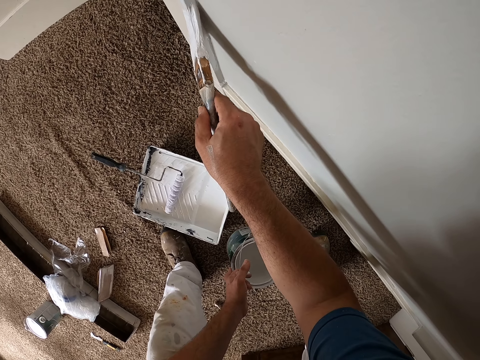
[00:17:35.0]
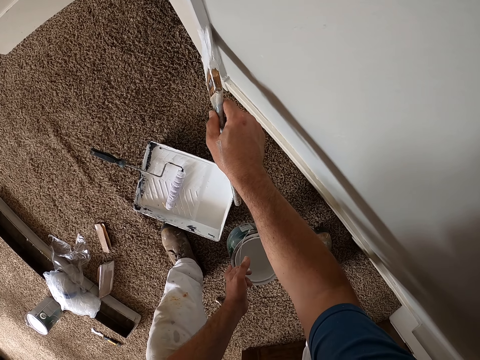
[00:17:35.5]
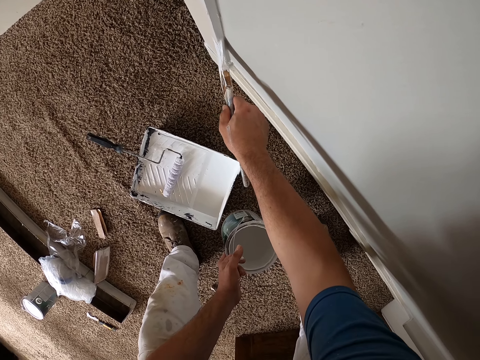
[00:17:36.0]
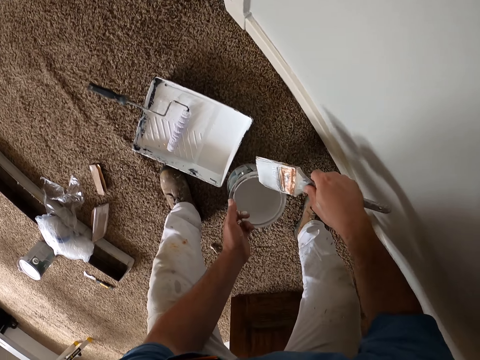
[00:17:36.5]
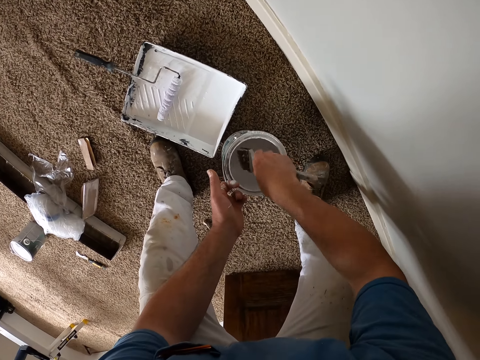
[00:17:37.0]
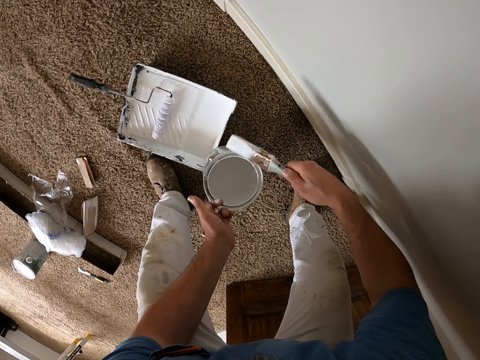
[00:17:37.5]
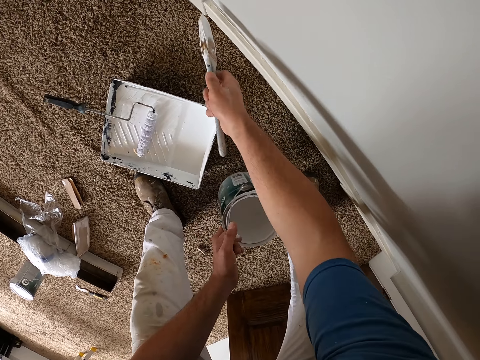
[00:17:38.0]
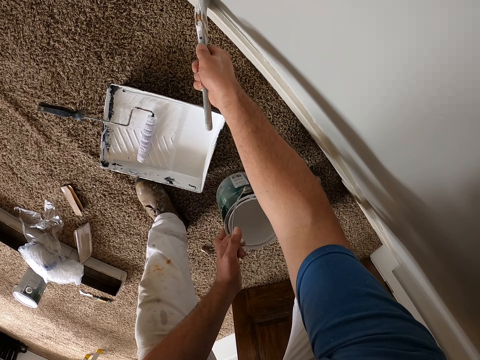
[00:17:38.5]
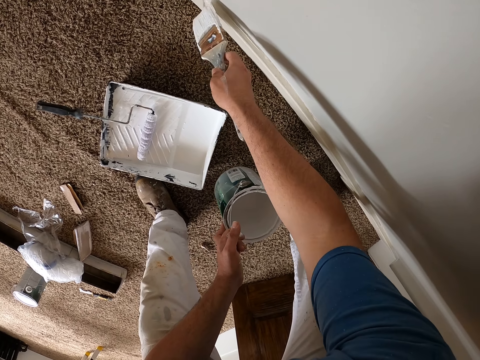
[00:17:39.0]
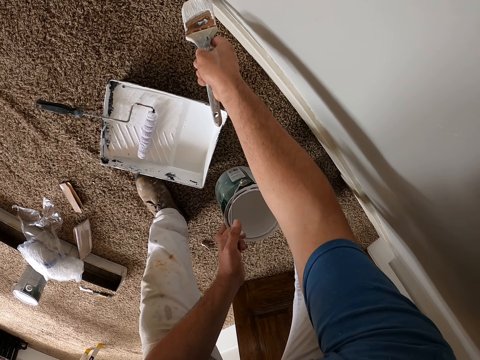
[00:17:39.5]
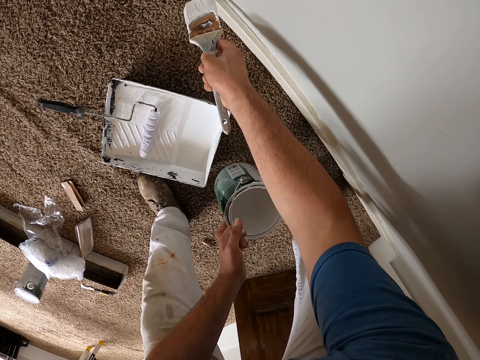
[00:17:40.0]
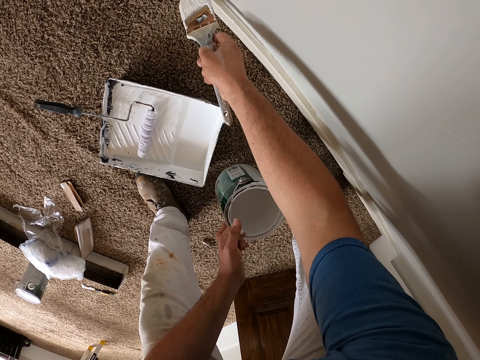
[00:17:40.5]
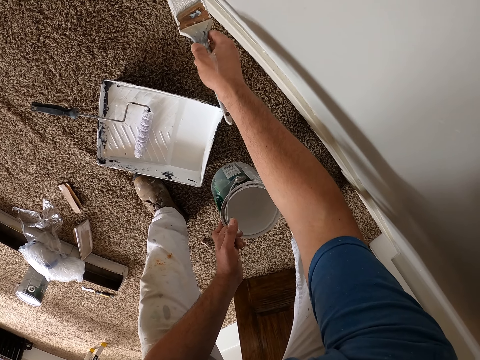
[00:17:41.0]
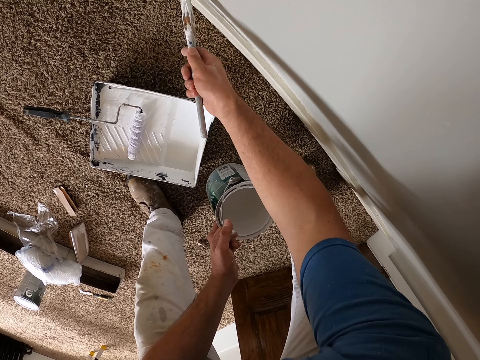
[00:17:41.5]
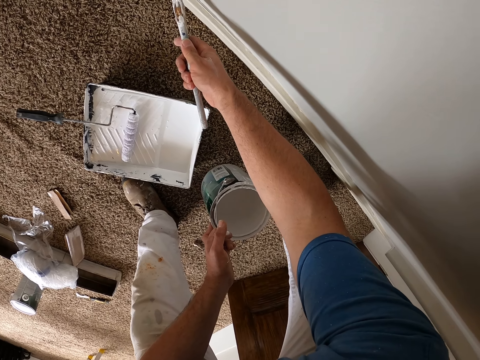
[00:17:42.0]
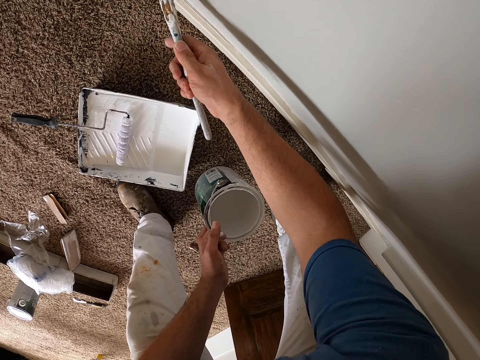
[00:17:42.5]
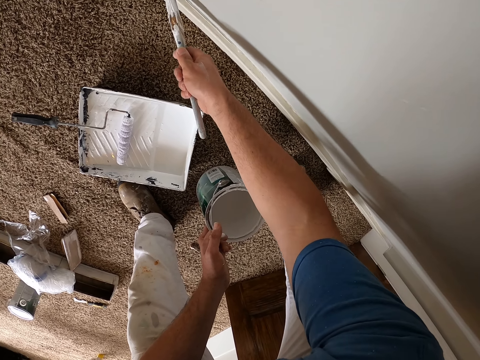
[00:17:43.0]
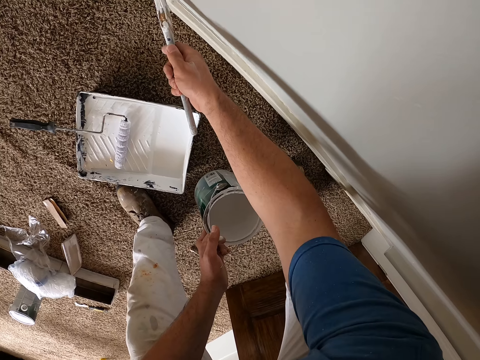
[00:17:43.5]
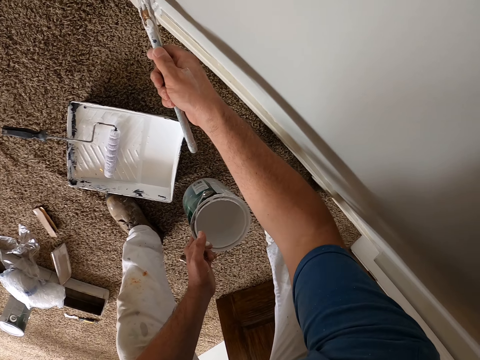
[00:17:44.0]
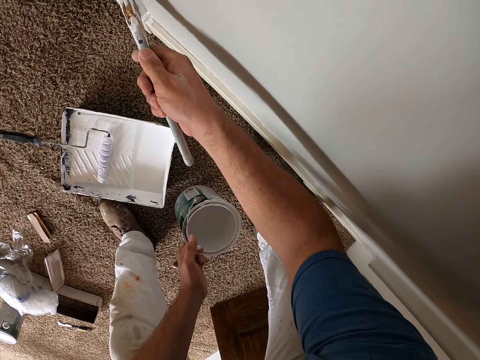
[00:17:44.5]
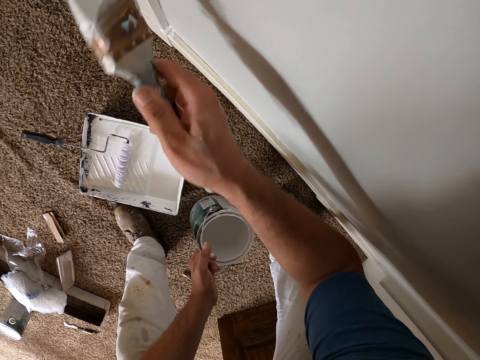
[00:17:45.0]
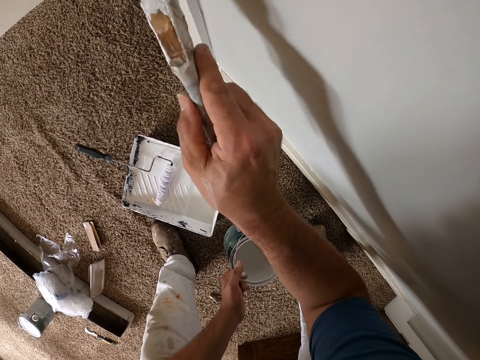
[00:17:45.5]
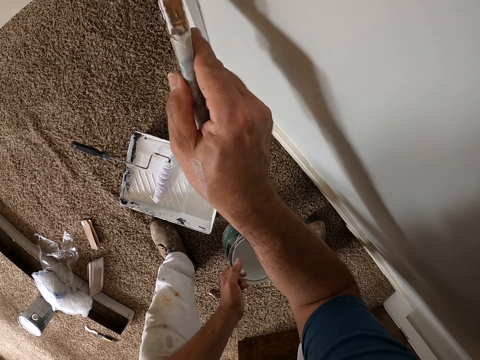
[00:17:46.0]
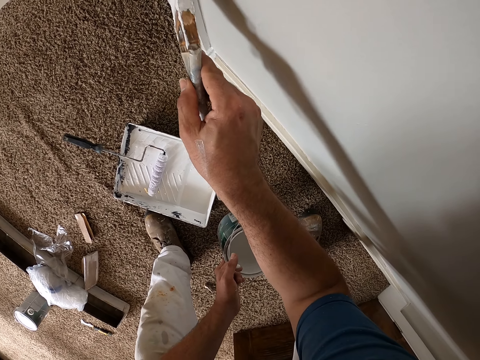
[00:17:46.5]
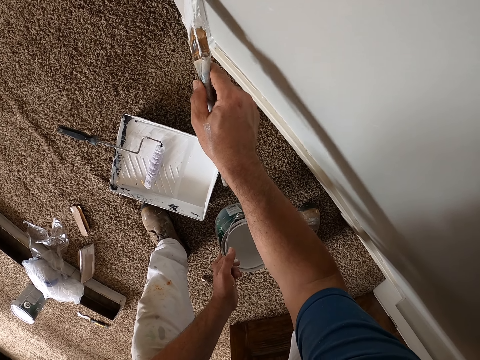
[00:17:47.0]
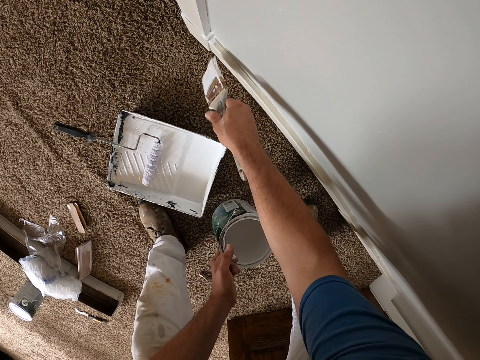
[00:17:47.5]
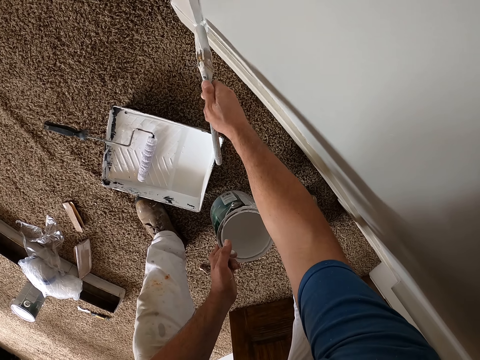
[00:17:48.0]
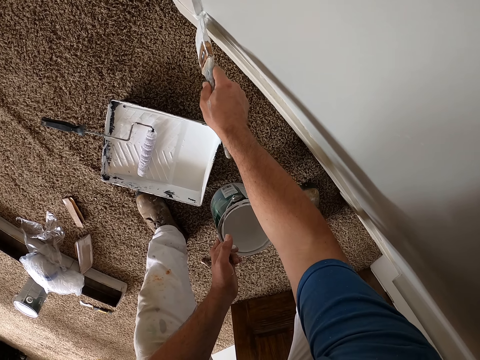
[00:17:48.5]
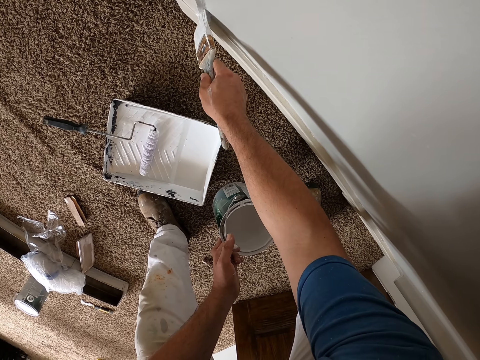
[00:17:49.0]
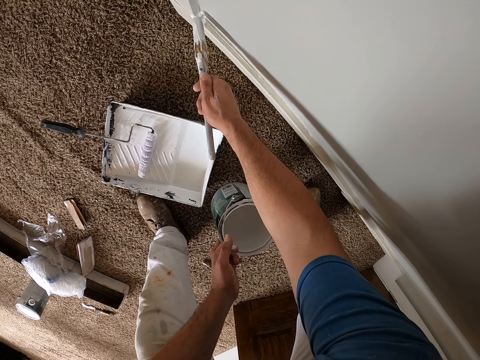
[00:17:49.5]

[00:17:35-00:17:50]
The camera wearer dips the paint brush inside the paint on his left hand. He paints the doorpost with the paint brush in his right hand.

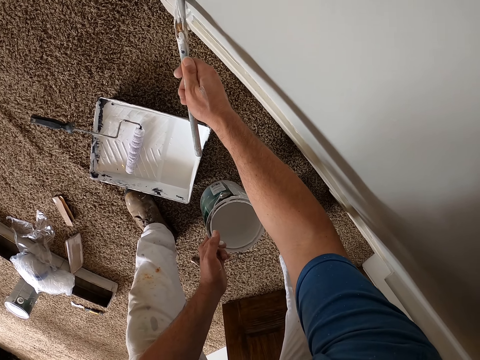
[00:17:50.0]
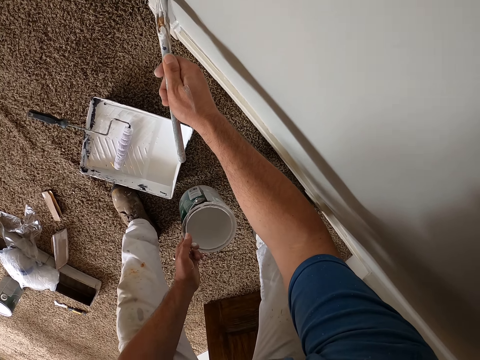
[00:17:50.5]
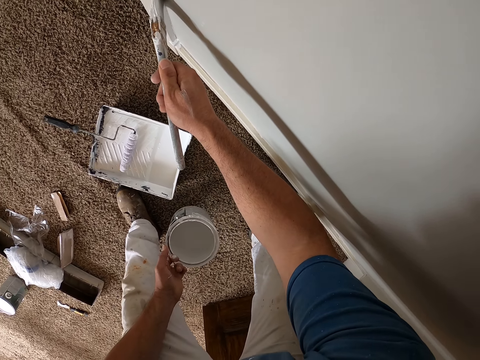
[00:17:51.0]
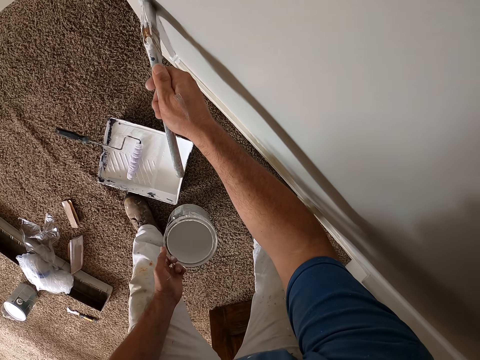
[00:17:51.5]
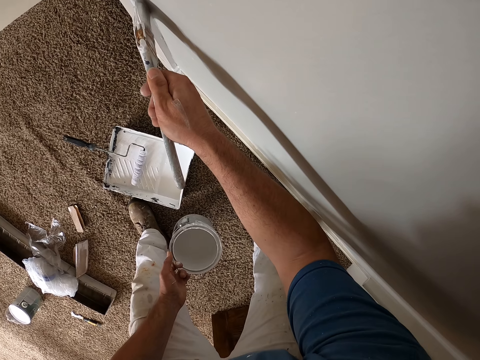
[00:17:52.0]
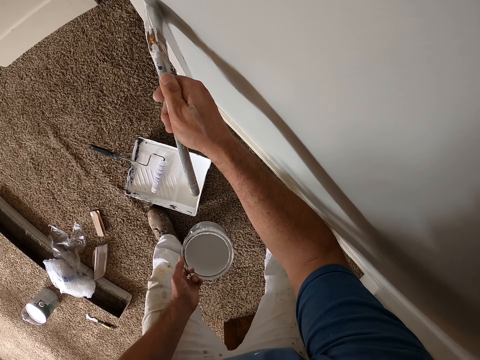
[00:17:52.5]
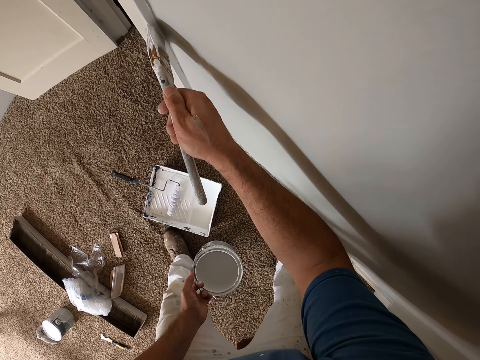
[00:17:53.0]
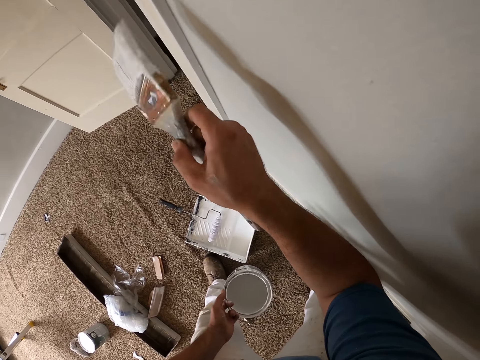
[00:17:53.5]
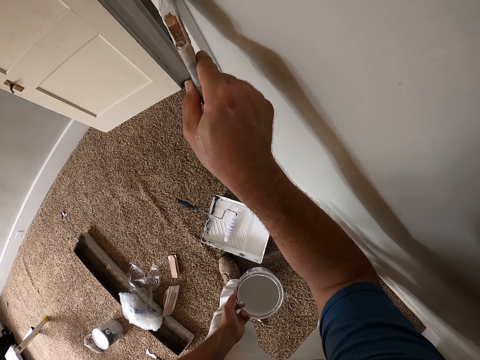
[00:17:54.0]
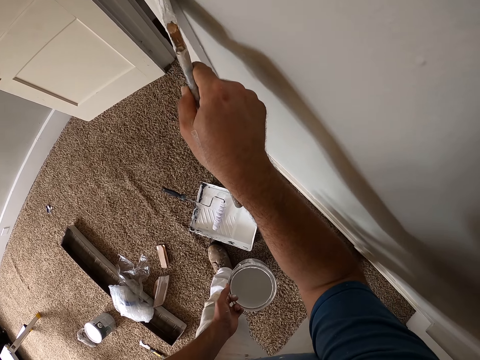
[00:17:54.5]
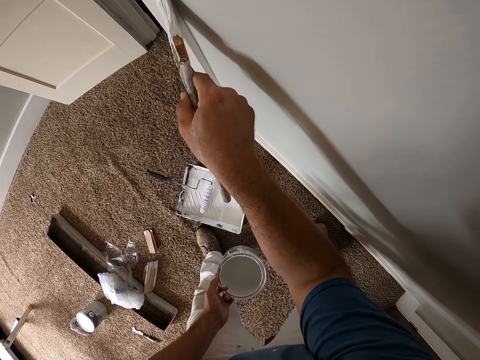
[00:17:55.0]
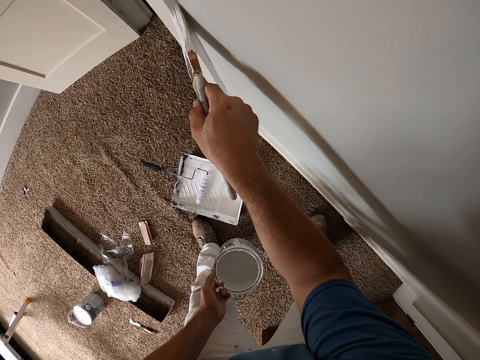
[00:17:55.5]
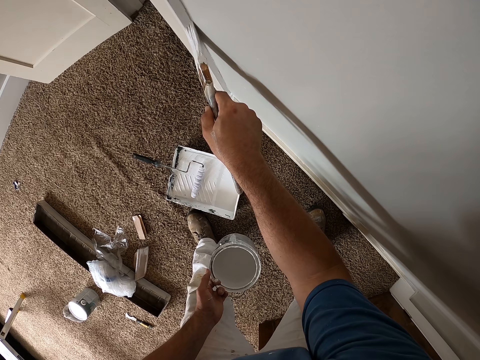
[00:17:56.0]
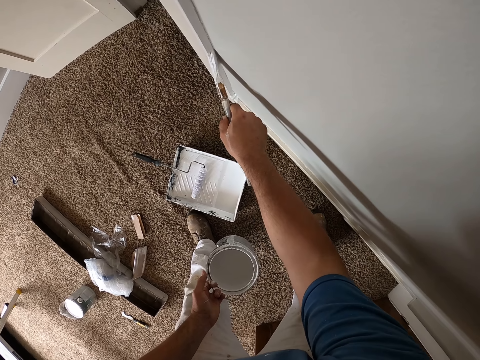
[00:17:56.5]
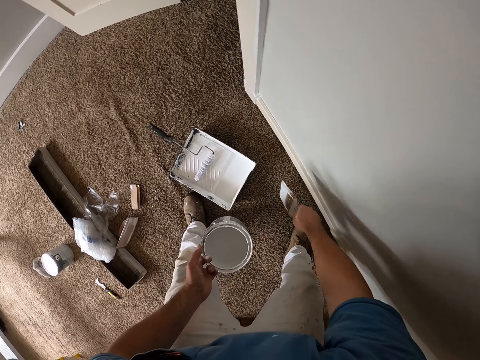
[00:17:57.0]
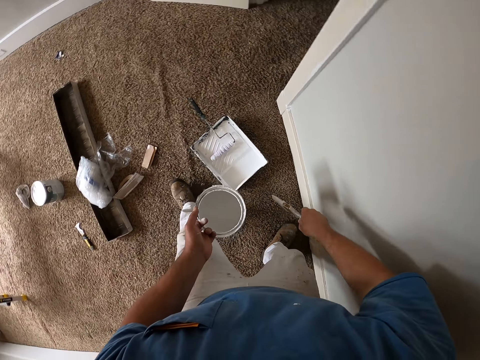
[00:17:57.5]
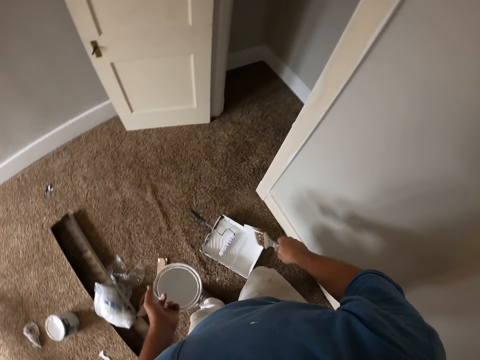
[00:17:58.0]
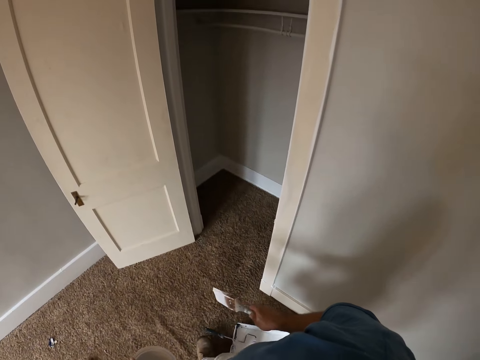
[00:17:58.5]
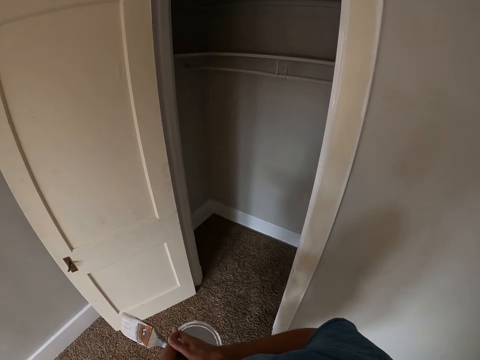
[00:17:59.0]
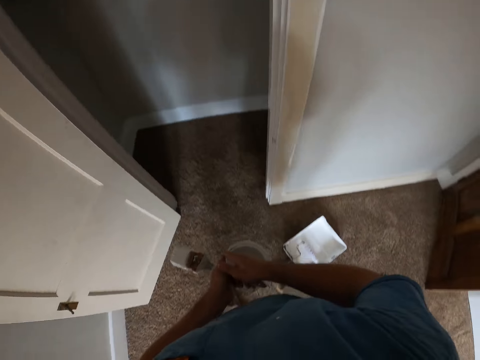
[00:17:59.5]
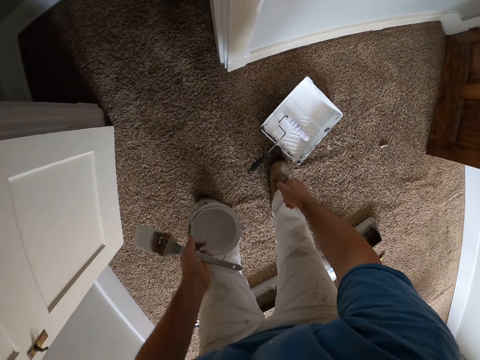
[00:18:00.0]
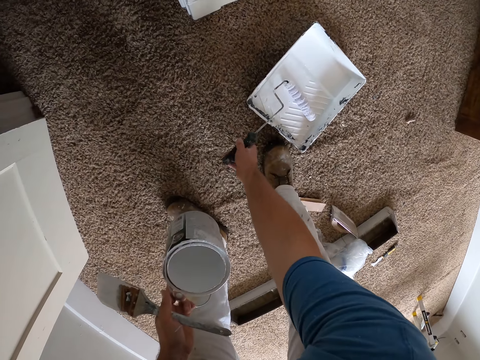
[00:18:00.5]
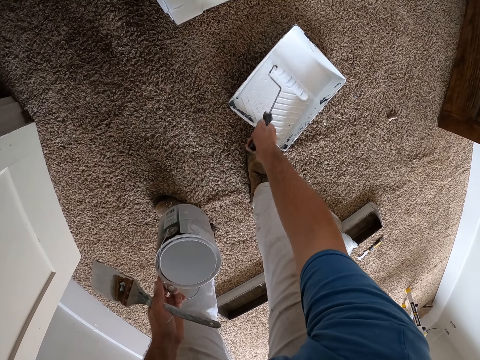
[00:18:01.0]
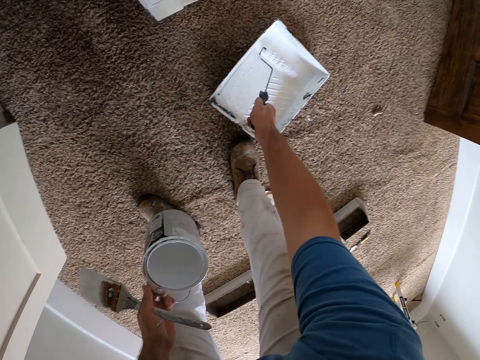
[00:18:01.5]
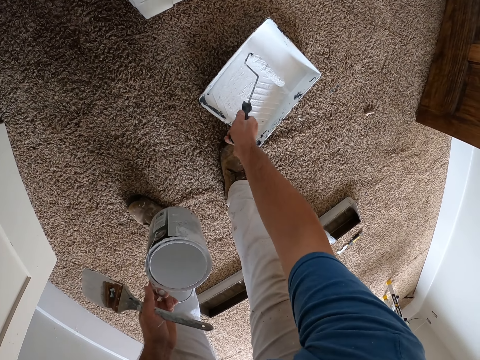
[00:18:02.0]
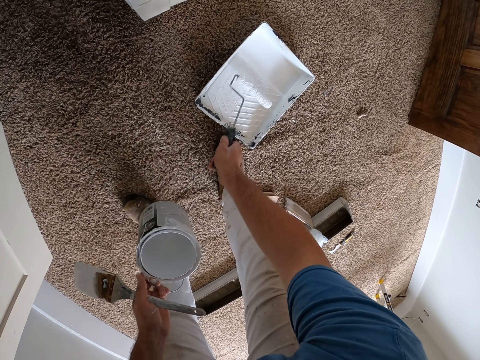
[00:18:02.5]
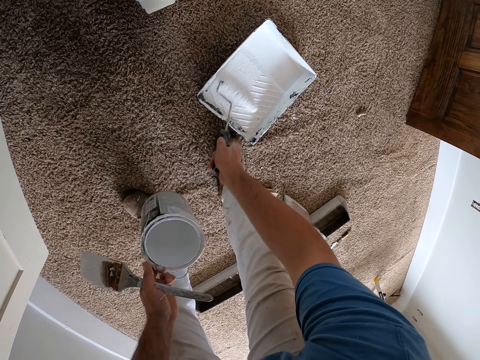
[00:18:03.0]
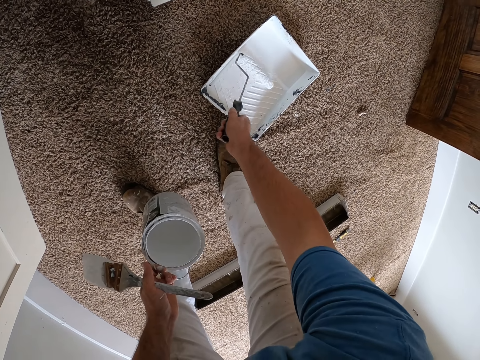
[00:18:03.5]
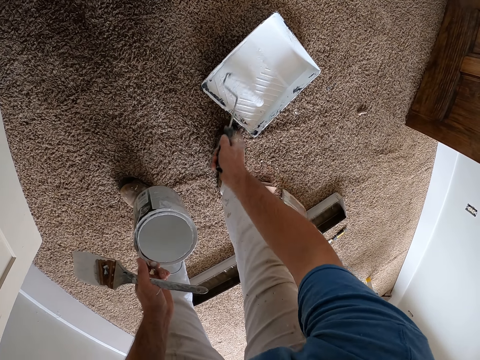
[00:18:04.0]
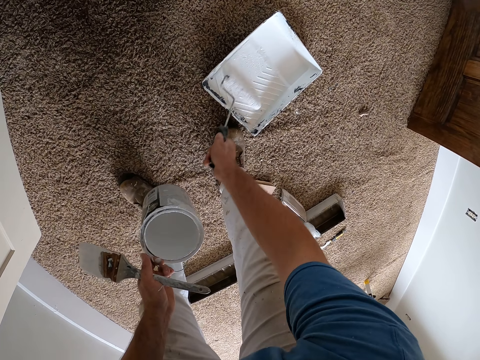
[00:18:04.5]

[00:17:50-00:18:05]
The camera wearer walks around in the room. He passes the paint brush from his right hand to his left hand. He applies paint on the paint roller. He picks up a paint roller brush from the paint on the floor and moves the paint roller brush inside the paint on the floor.
